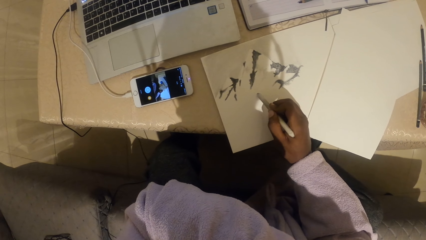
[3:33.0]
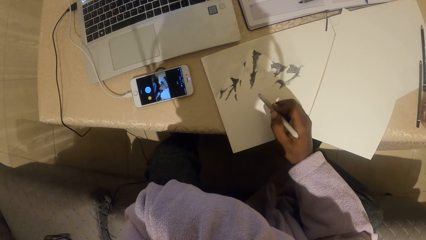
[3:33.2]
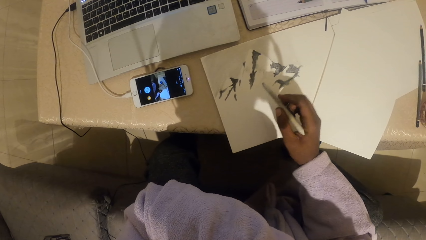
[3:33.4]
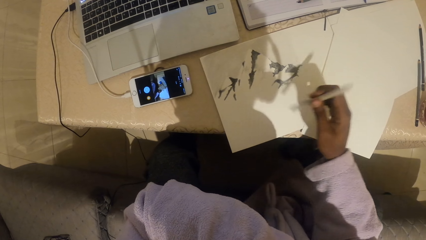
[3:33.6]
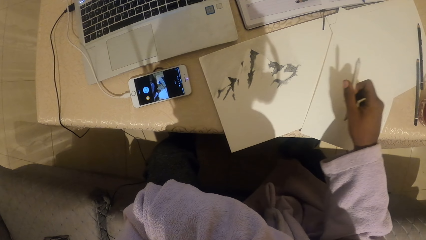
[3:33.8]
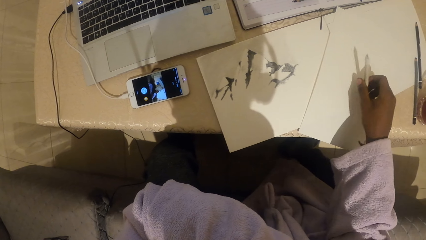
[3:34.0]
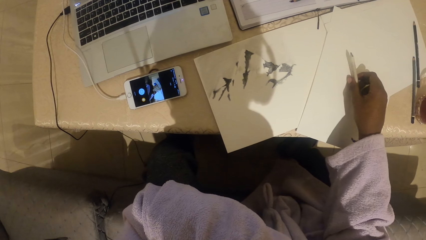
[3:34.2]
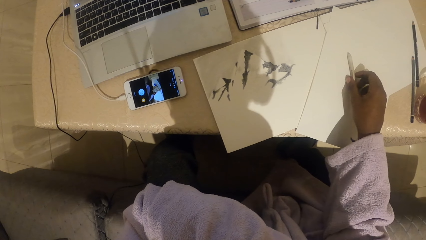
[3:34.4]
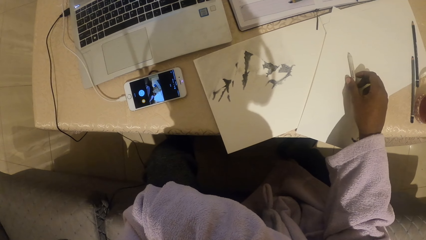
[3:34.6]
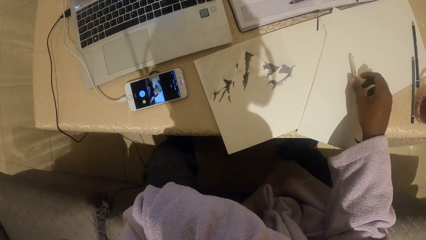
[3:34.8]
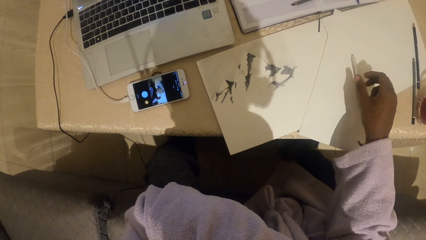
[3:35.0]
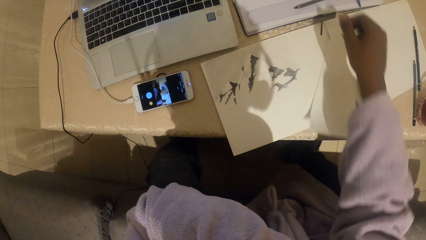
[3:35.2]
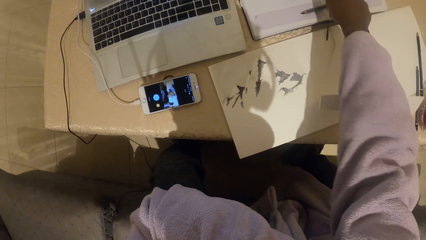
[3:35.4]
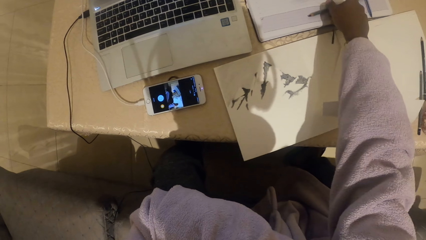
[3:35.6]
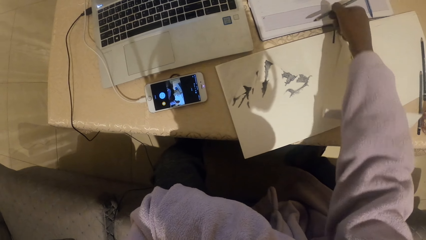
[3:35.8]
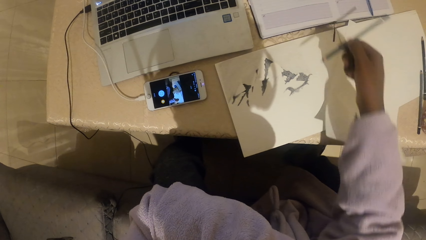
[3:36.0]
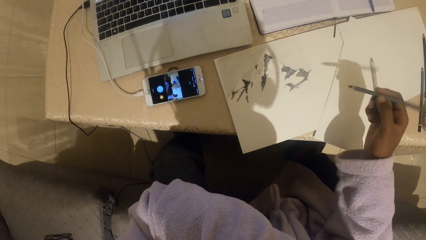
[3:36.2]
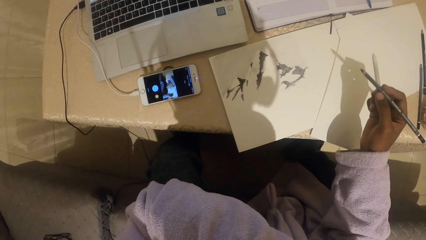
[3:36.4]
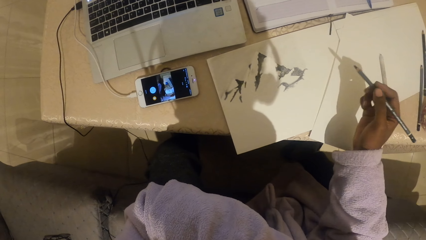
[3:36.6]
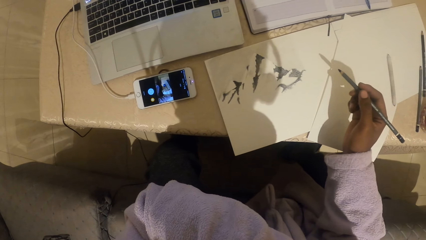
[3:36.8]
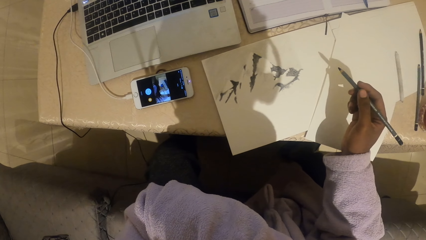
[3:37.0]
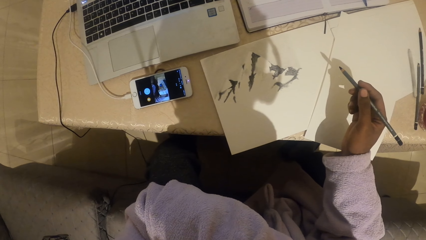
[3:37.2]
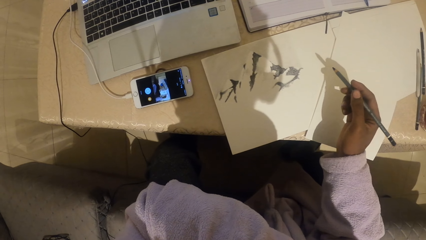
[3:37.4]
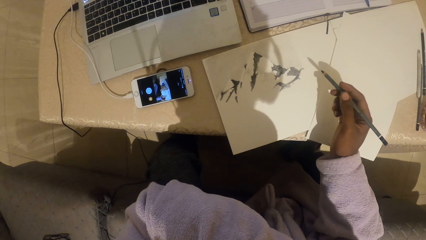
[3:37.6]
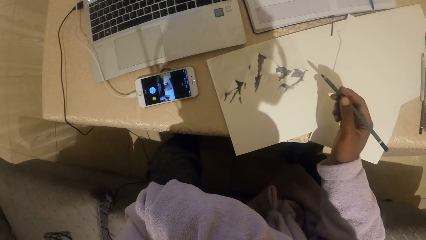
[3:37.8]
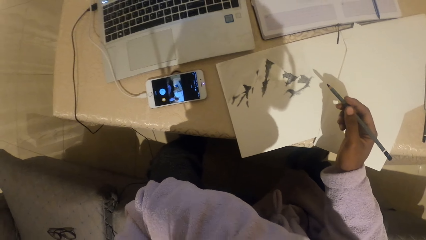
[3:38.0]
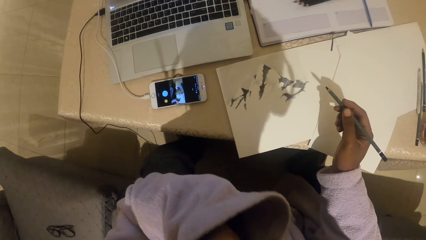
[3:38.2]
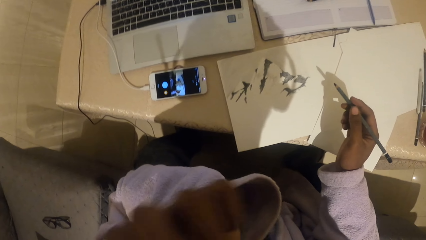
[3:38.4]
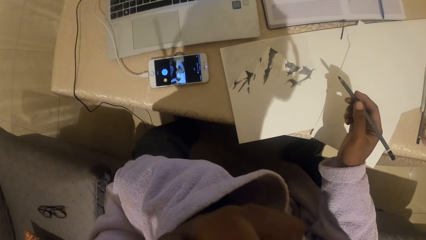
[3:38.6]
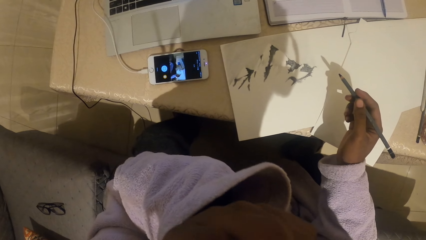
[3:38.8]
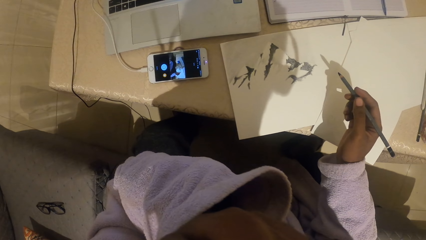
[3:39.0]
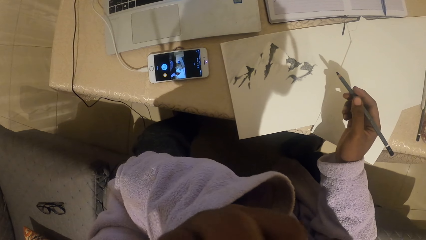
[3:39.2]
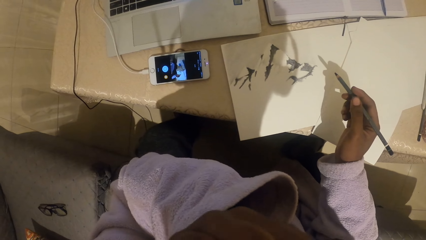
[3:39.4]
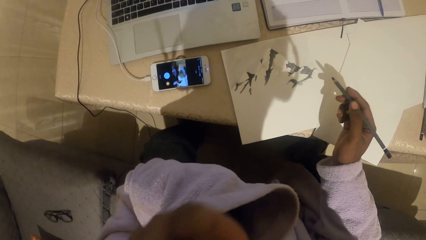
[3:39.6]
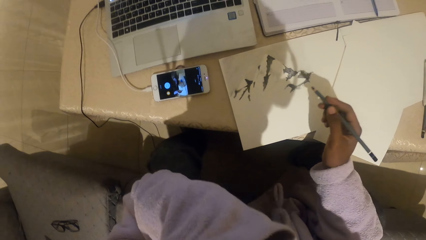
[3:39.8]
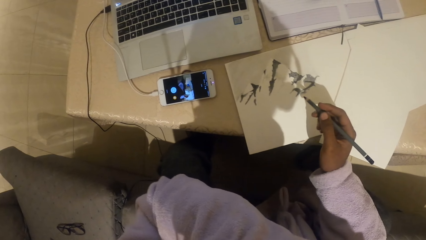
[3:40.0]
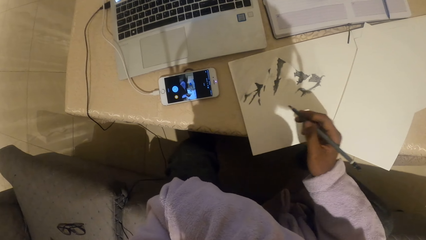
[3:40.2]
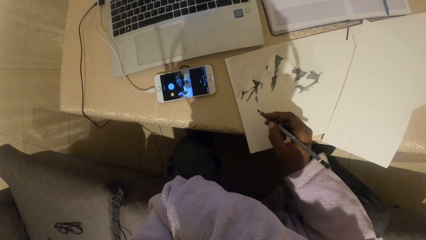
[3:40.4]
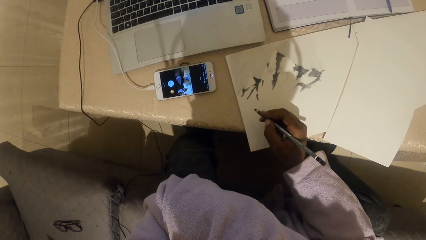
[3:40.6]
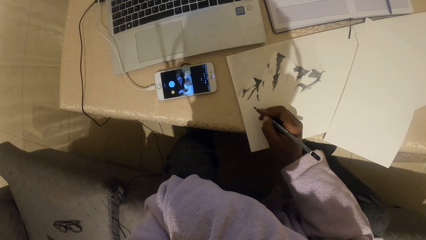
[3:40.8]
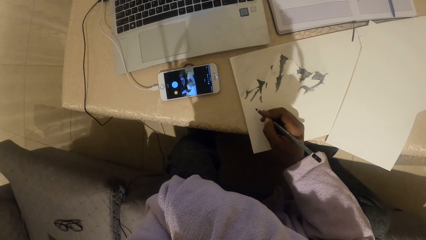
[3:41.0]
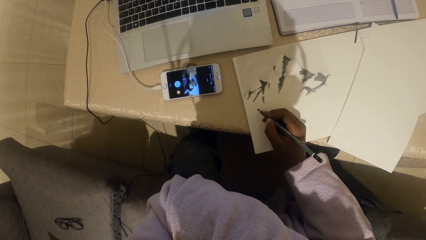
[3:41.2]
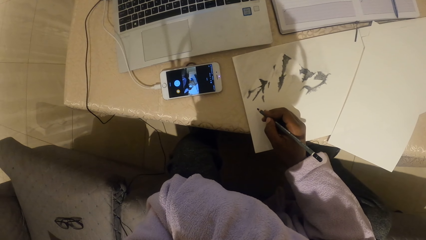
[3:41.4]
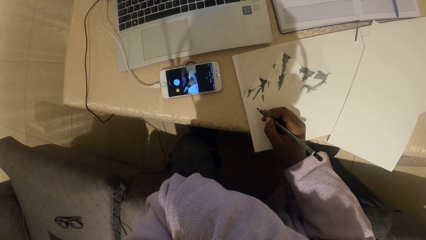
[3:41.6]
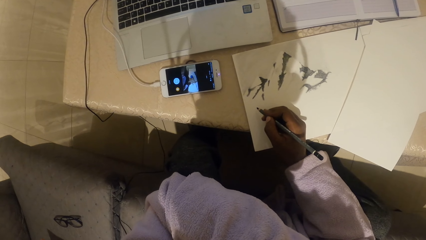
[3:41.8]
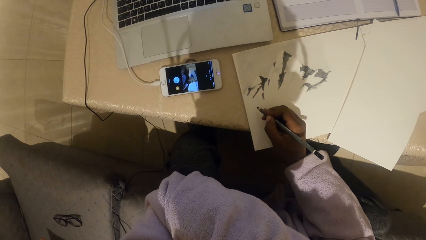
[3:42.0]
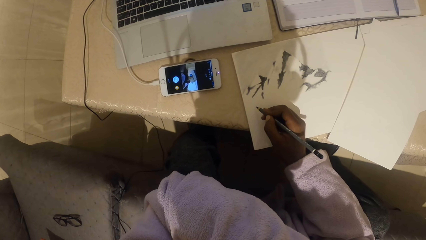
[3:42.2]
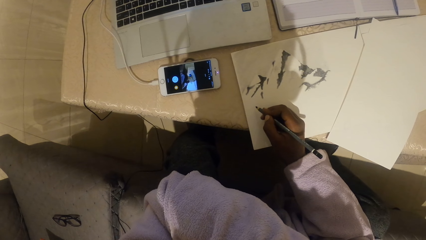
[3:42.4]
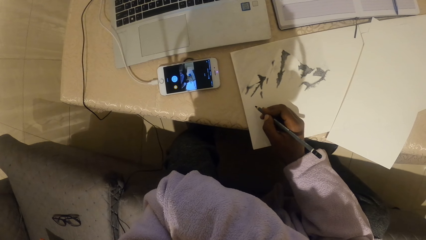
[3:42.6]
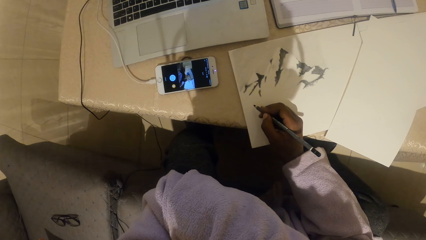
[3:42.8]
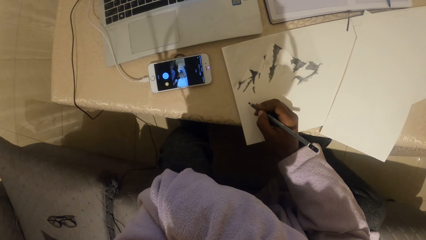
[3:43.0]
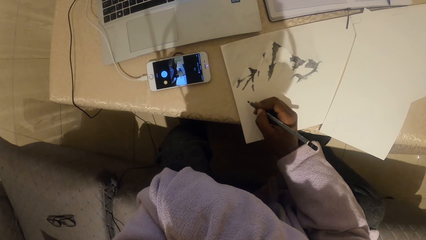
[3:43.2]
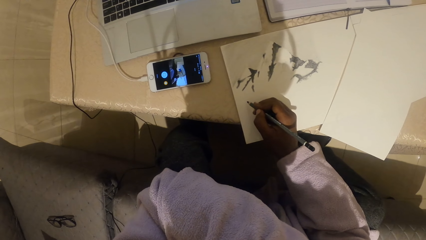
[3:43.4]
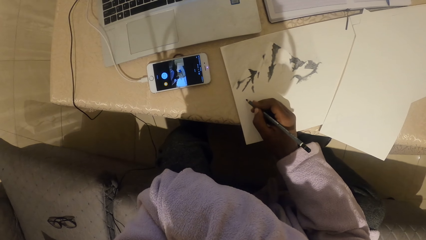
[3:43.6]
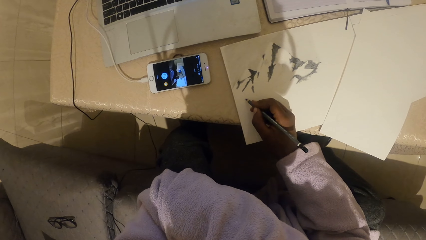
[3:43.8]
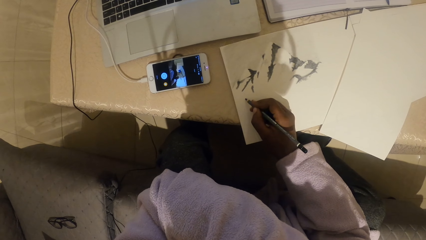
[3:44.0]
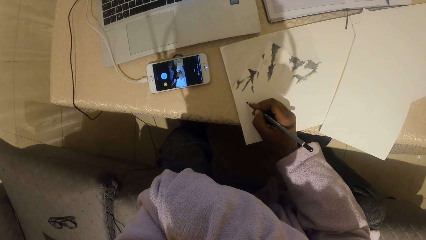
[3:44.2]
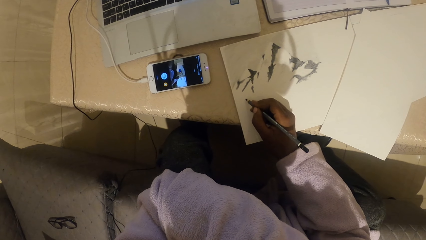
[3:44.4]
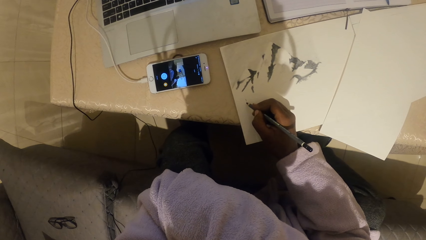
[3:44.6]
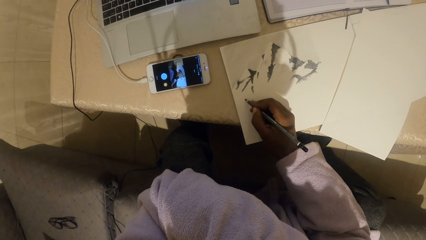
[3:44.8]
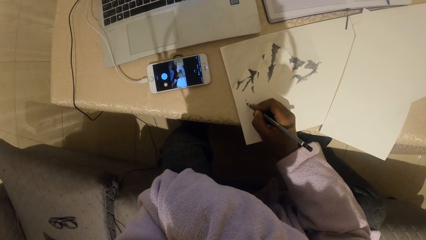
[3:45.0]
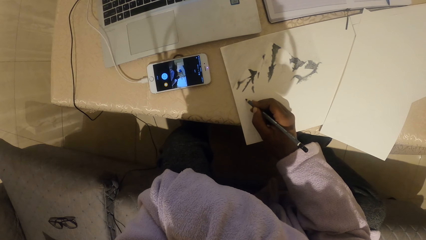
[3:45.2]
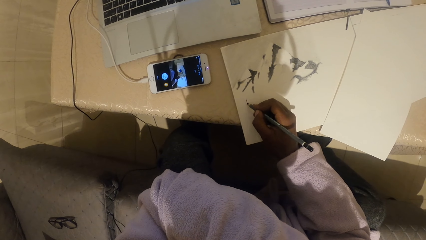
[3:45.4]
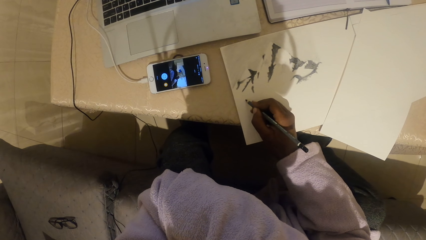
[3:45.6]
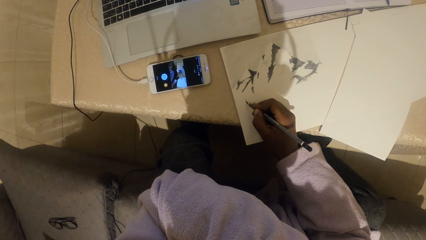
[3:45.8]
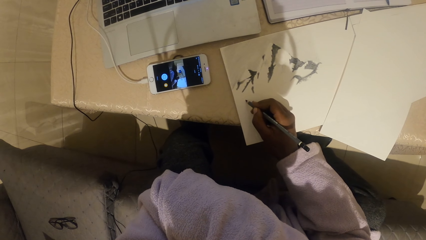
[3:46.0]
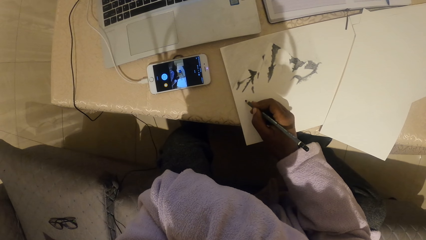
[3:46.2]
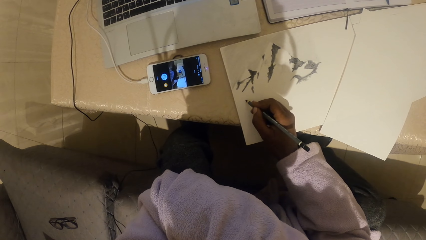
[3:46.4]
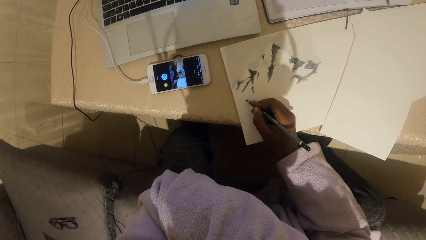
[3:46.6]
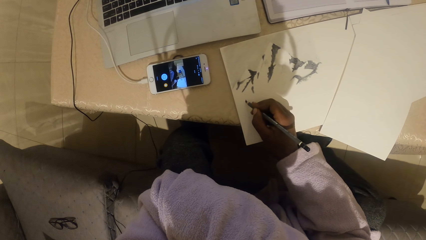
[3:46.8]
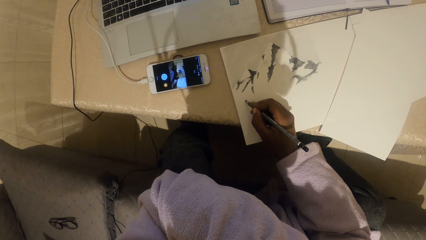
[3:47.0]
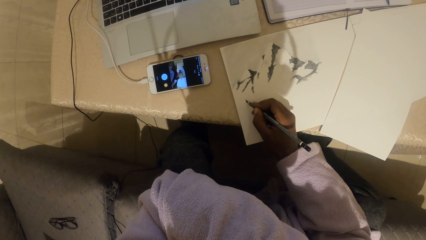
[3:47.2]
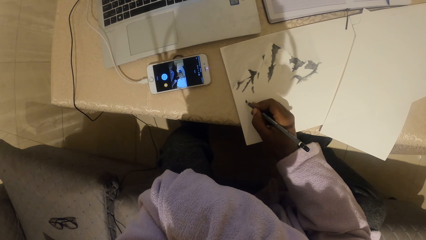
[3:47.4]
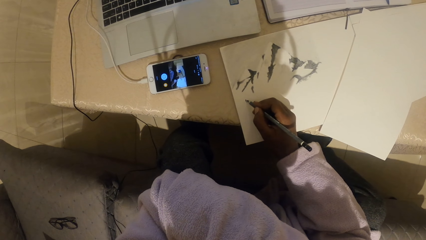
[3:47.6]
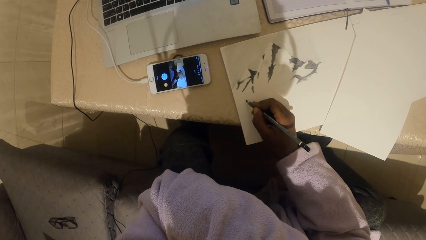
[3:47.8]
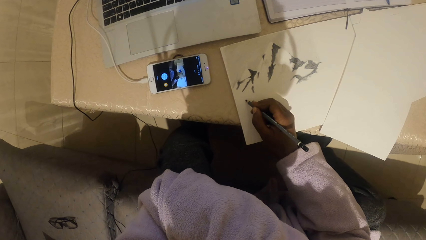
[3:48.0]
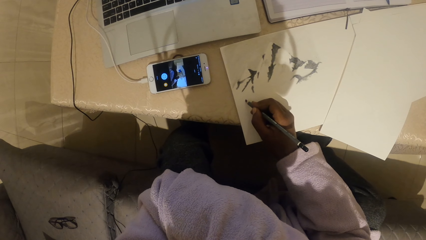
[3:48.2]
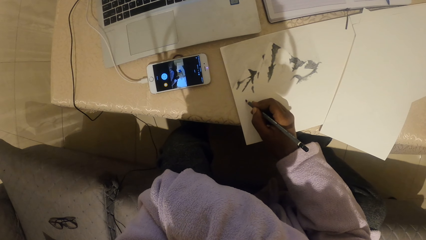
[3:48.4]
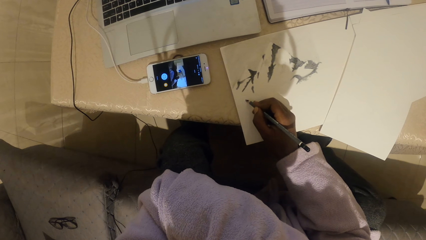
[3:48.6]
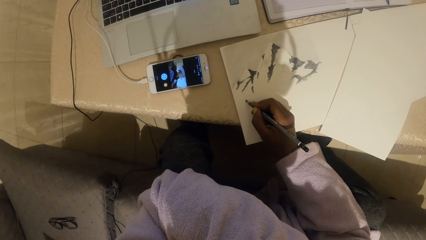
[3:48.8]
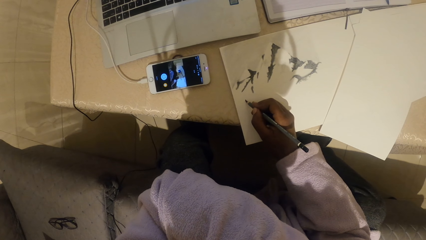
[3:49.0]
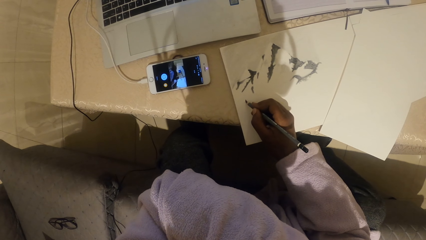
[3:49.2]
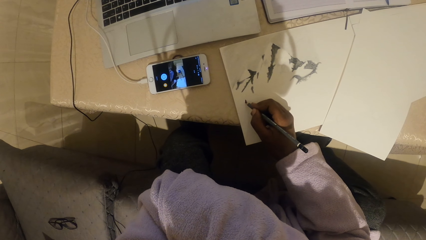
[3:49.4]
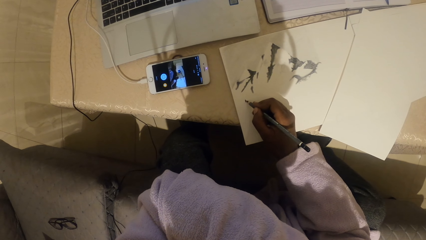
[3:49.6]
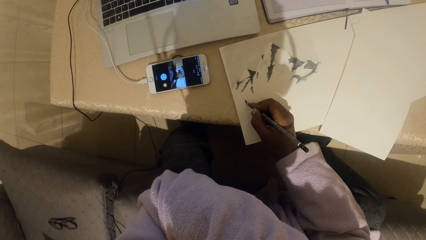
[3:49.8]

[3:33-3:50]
The camera wearer puts a pencil on the table. They pick up the pencil from the table. They touch the face. They draw on the paper with the pencil.
